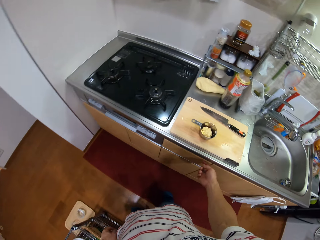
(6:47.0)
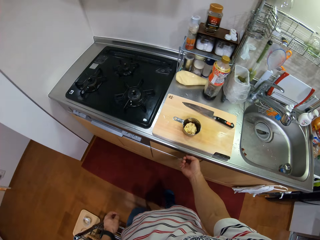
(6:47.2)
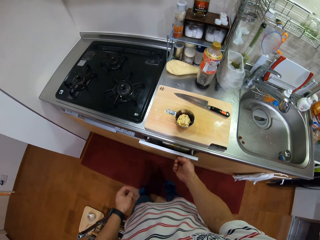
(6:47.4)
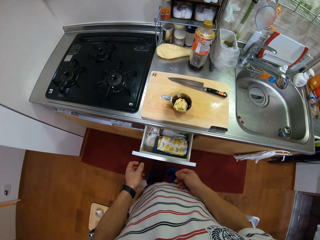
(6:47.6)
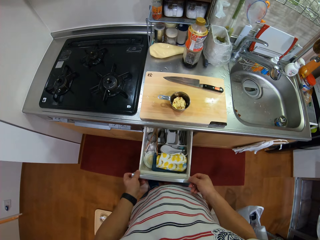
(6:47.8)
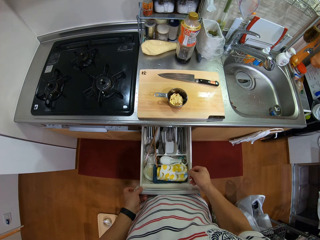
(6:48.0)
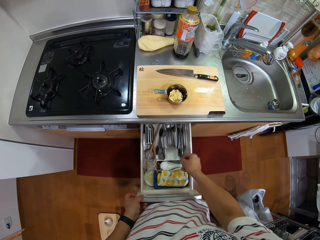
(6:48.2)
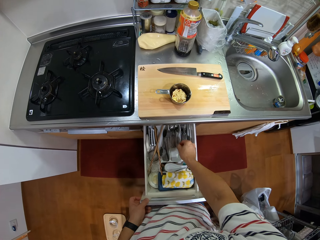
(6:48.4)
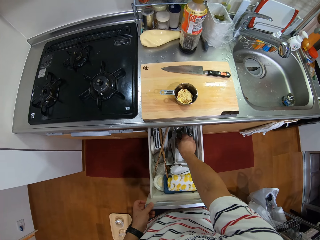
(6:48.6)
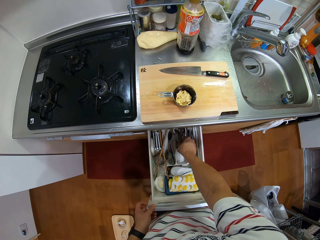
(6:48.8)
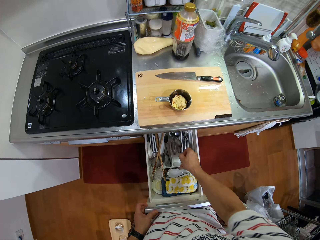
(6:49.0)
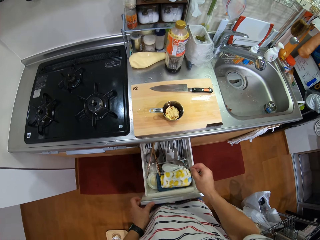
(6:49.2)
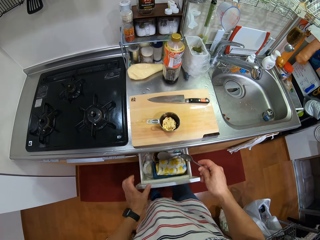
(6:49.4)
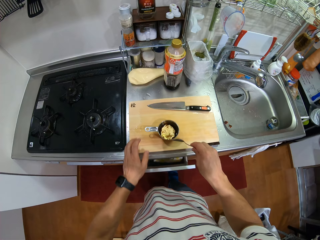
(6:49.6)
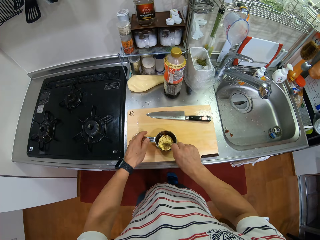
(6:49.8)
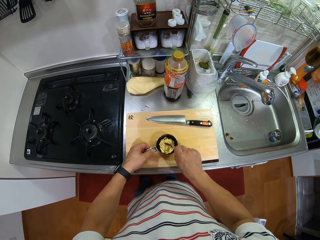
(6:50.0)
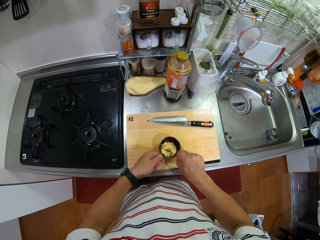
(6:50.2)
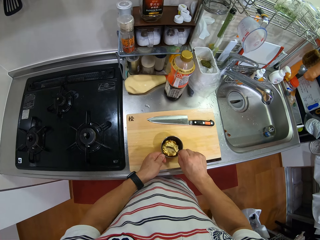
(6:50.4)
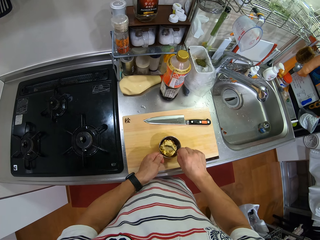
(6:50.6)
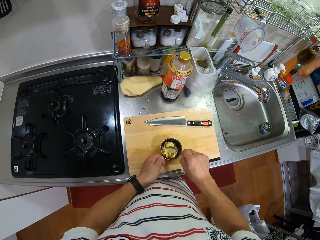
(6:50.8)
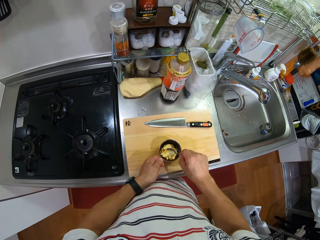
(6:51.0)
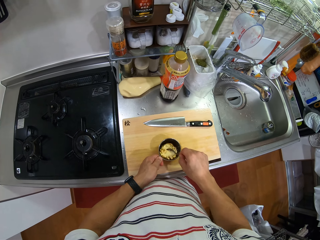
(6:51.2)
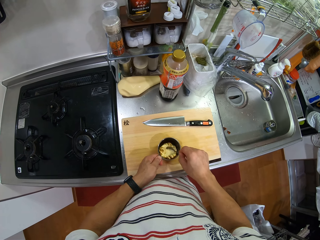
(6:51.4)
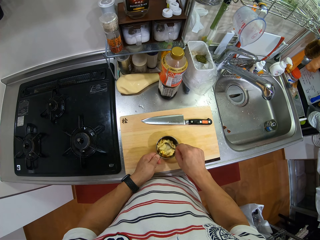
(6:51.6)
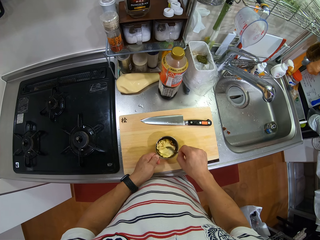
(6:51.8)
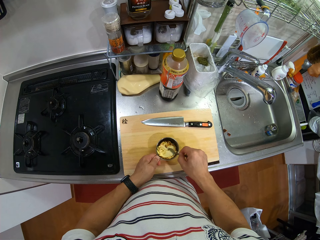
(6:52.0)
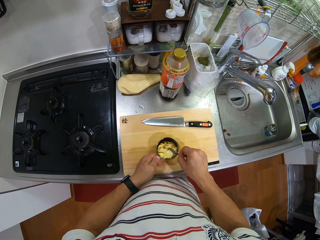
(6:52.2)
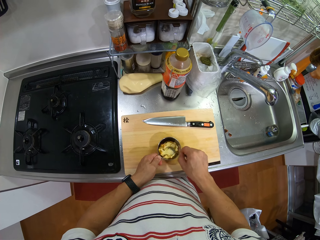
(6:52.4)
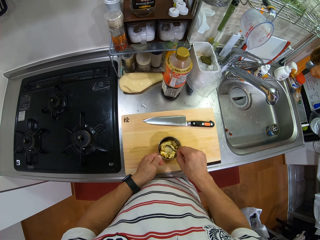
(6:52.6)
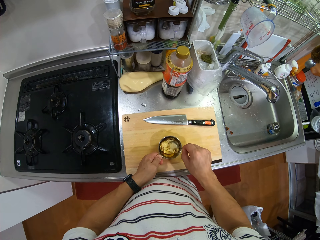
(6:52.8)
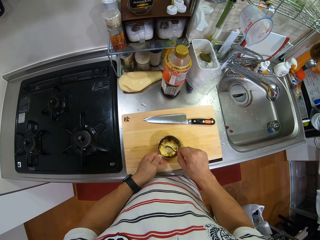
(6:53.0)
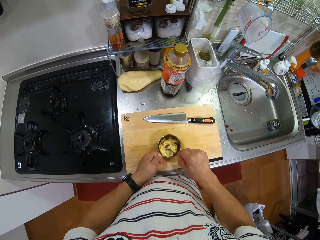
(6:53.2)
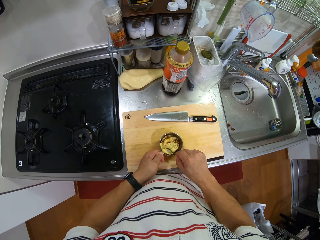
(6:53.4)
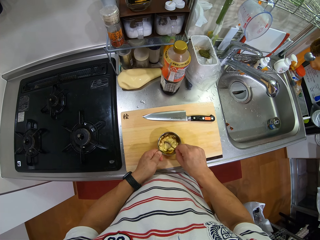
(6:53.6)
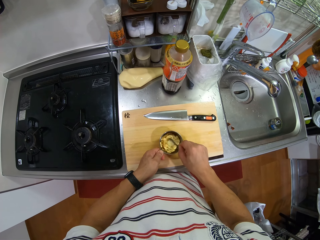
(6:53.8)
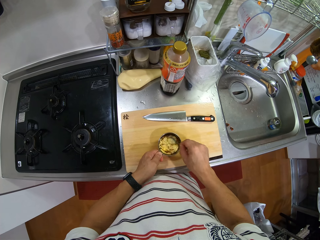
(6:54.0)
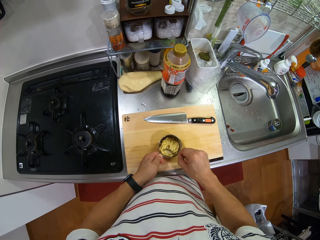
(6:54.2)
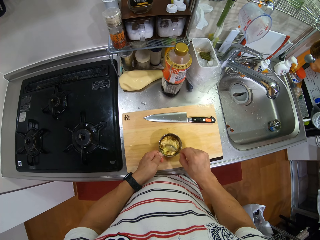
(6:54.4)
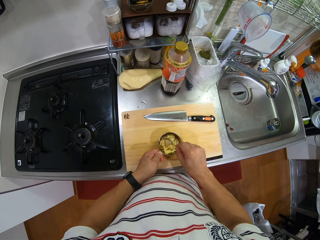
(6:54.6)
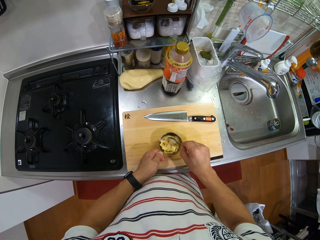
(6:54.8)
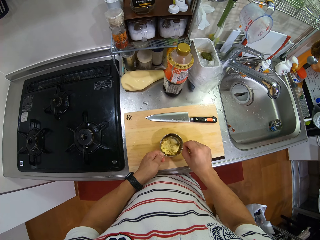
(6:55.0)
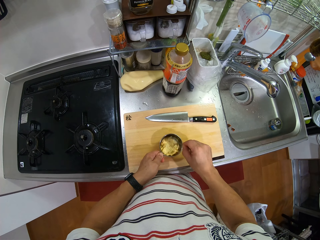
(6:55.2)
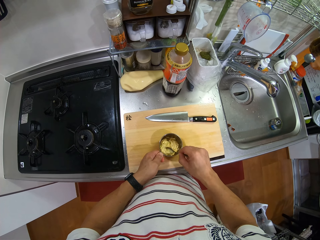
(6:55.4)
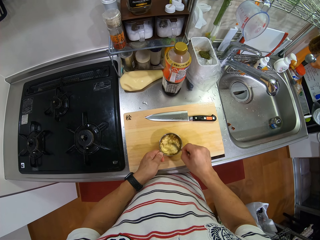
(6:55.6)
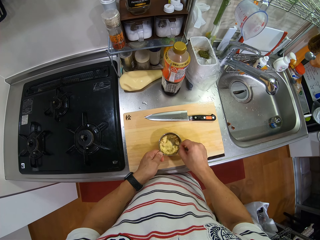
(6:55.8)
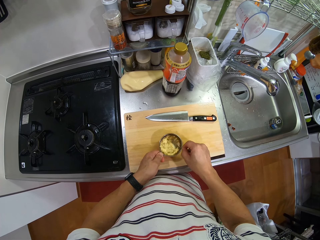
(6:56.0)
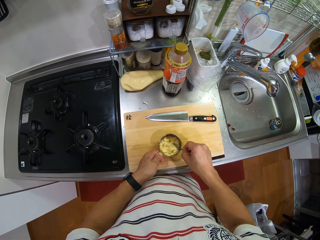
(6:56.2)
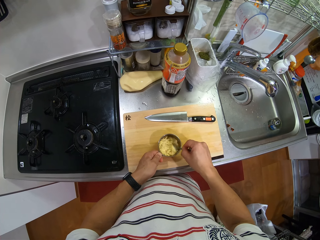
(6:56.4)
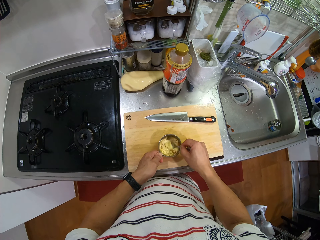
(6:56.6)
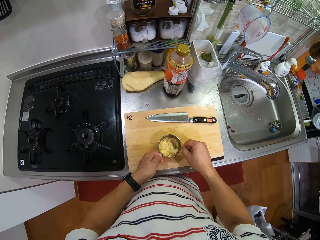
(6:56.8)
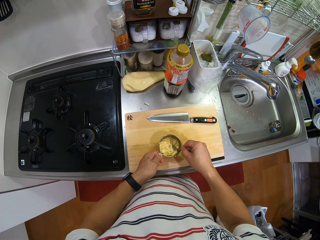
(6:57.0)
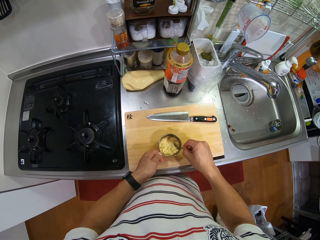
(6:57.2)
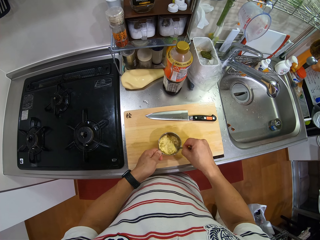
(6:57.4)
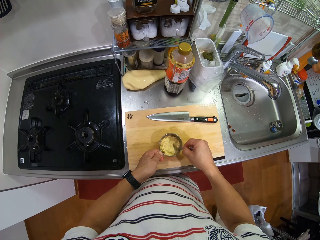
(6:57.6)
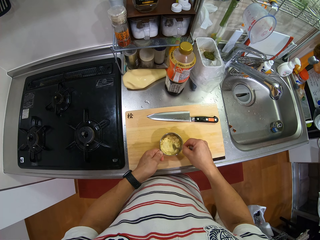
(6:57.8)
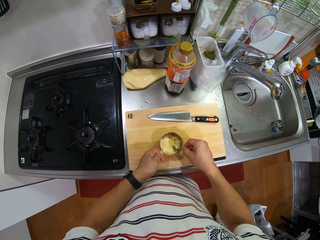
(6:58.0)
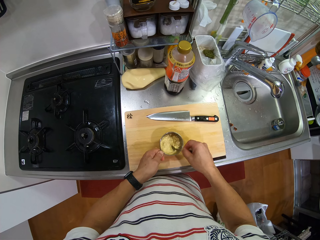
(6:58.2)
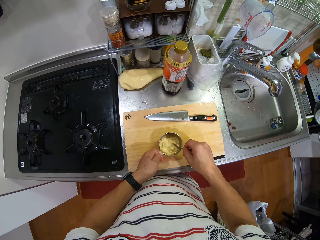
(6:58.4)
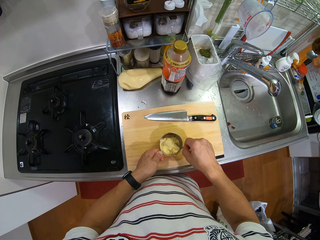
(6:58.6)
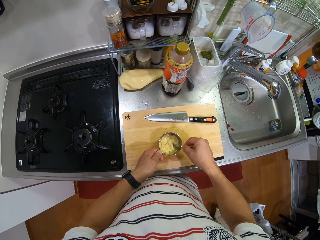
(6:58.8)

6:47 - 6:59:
The camera wearer looks around. They open the cabinet drawer. They pick up the spoon in the drawer. They touch the measuring cup on the chopping board. They close the drawer. They stir the spices in the cup.

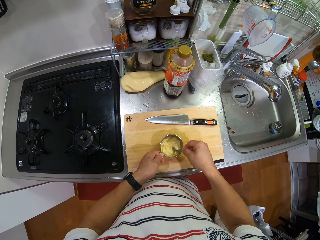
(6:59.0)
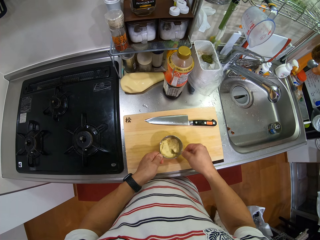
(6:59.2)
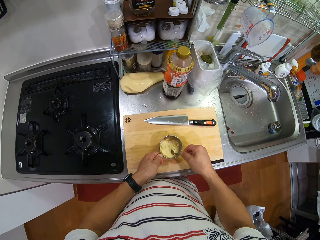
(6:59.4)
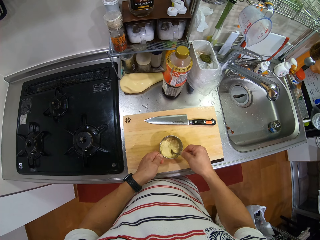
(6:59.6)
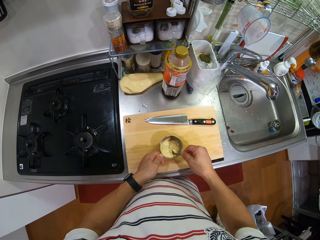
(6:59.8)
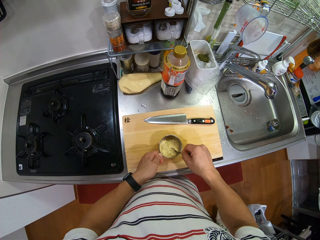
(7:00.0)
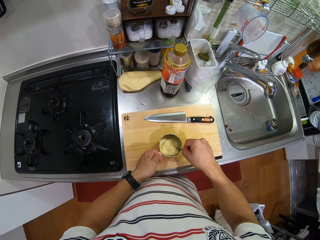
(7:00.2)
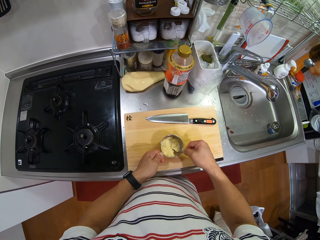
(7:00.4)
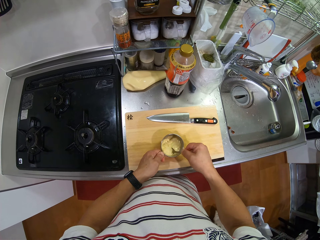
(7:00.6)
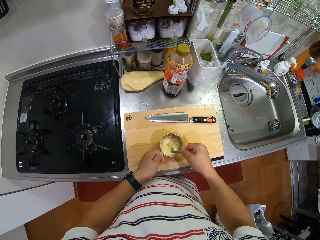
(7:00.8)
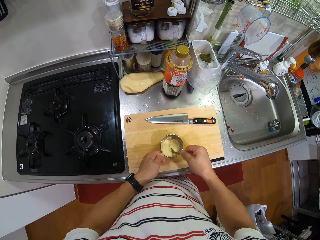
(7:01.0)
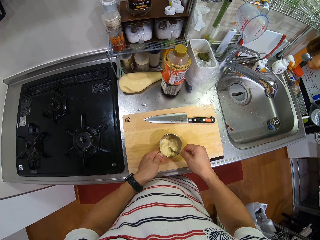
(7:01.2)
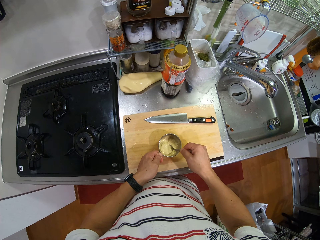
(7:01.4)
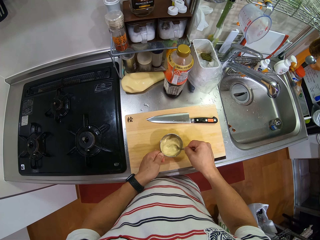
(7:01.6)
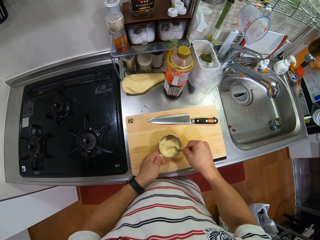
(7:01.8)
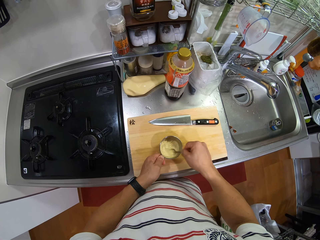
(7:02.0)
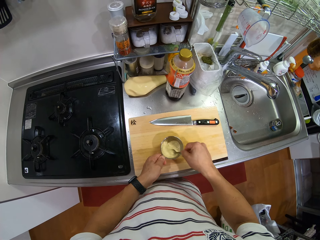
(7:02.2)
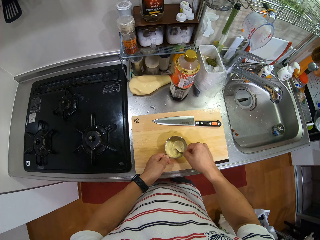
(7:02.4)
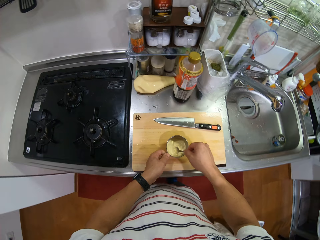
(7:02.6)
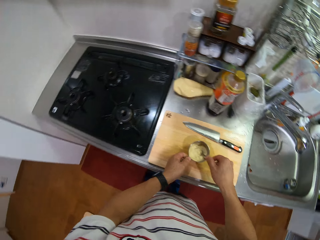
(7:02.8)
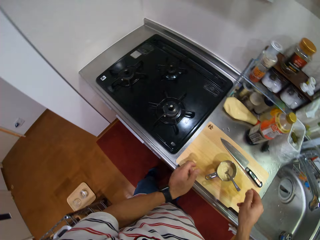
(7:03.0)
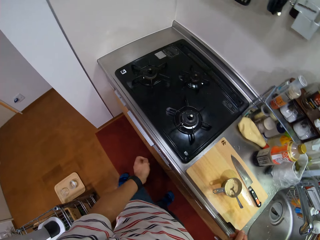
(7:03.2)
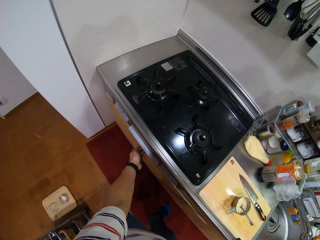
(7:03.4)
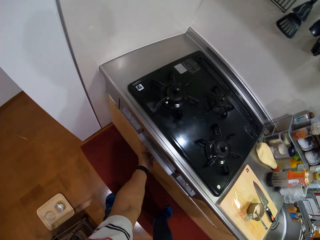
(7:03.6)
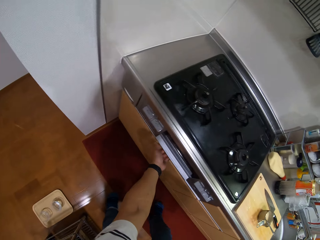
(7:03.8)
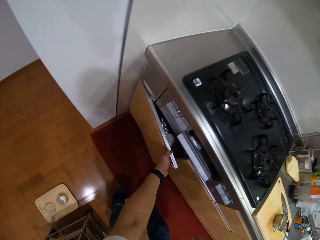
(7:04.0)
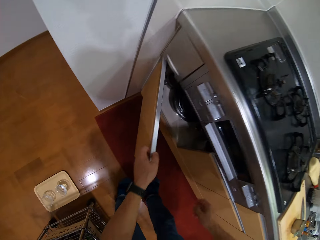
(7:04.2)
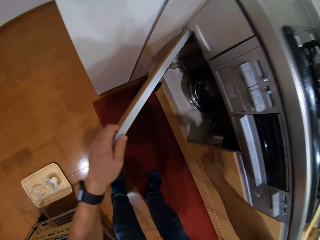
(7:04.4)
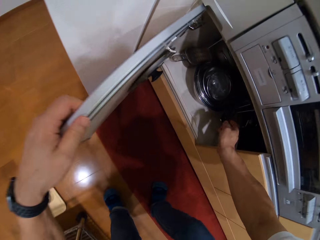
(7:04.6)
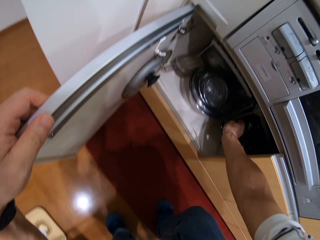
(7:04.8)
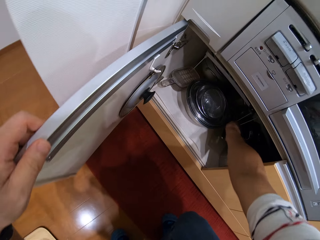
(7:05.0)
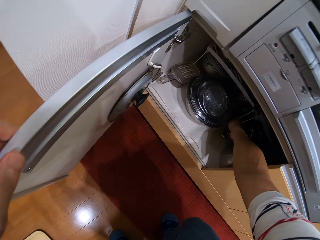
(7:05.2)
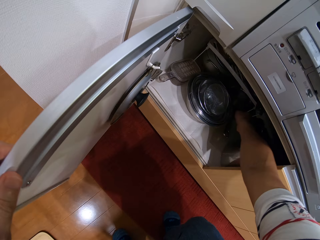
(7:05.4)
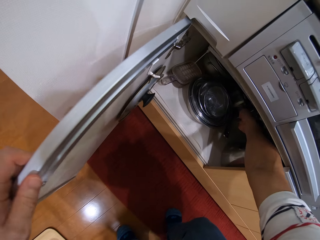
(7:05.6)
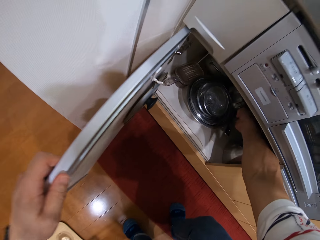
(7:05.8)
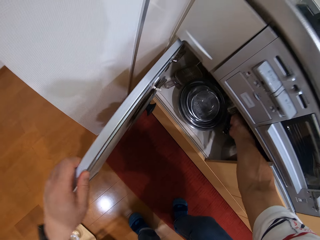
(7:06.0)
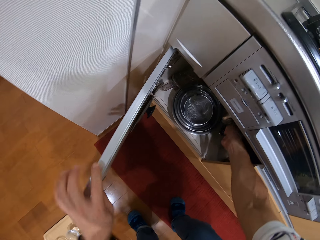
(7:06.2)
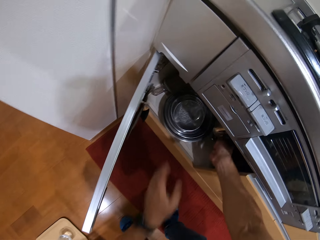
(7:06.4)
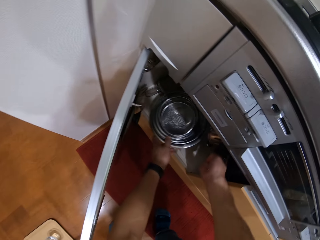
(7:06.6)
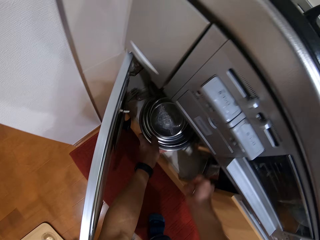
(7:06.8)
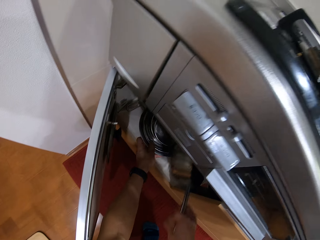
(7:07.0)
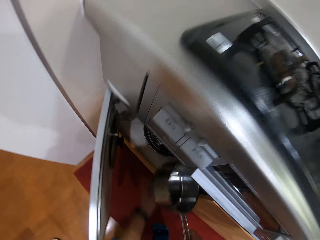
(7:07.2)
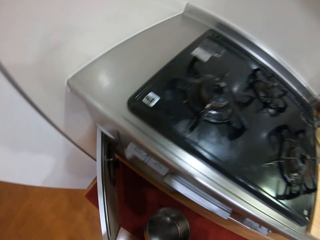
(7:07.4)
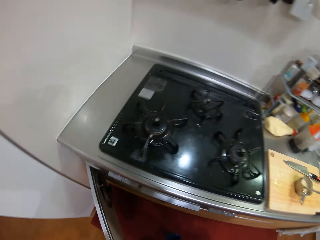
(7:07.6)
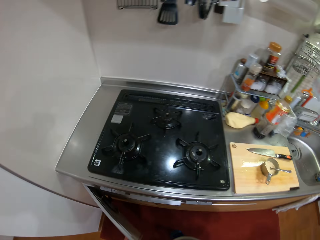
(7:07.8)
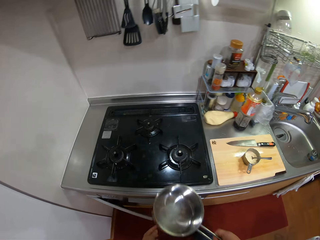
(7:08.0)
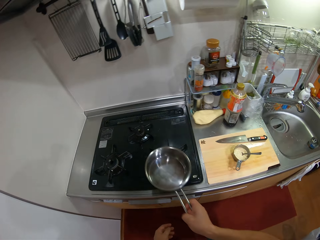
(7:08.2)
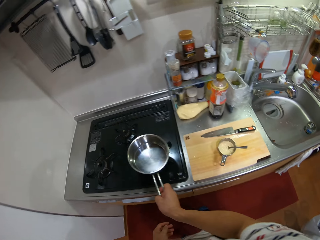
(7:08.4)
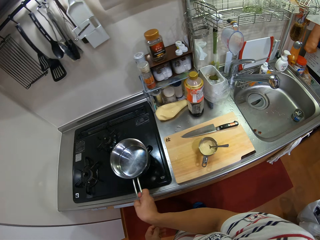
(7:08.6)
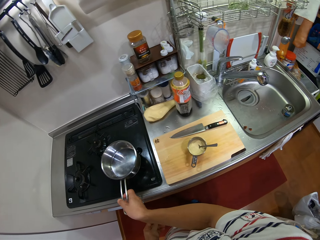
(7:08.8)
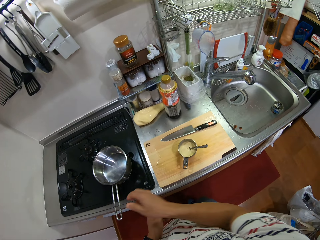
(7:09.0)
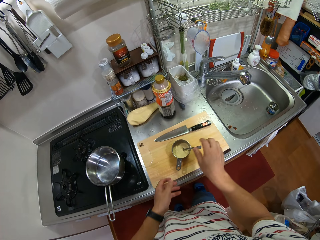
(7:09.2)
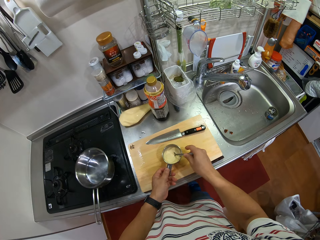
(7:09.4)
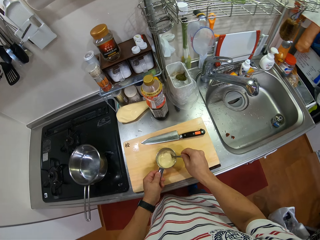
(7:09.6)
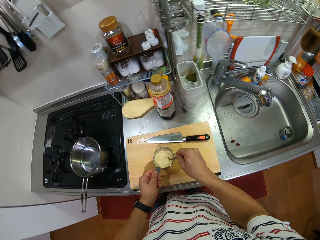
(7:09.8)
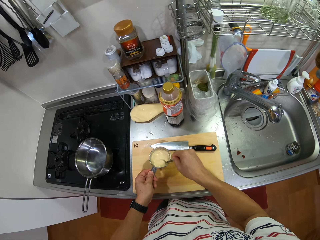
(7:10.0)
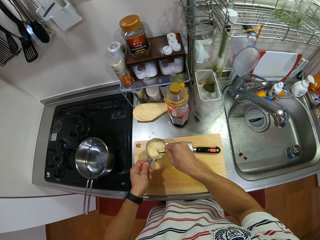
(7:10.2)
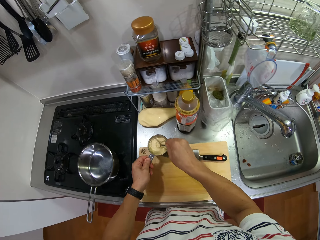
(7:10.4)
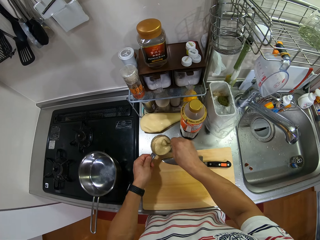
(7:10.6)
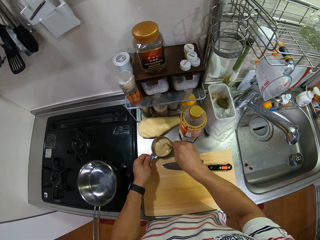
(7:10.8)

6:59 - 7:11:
The camera wearer removes their hand from the cup. They open the cabinet door. They pick up the cooking pot in the cabinet. They touch the cooking pot. They close the cabinet. They put the cooking pot on the cooker. They mix the spices in the cup. They pick up the spoon in the bowl. They touch the measuring cup handle. They pick up the measuring cup on the chopping board.
